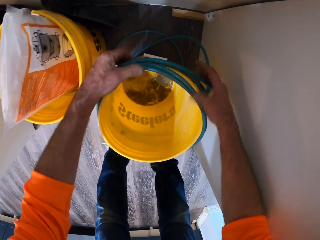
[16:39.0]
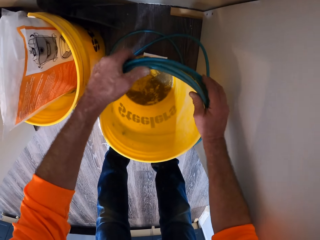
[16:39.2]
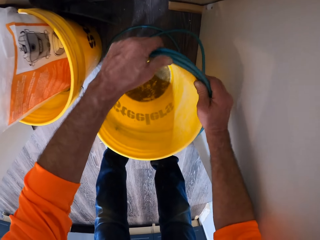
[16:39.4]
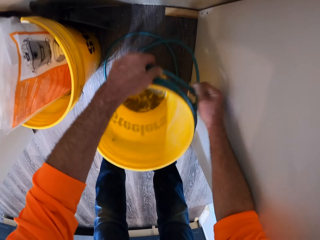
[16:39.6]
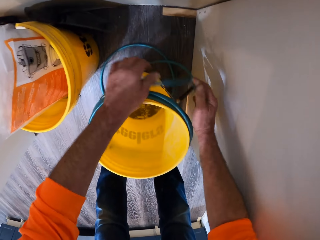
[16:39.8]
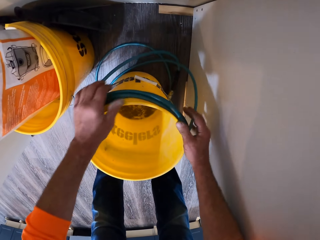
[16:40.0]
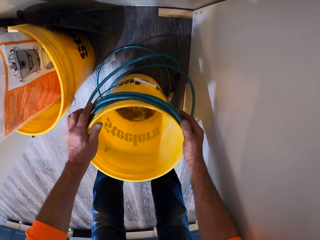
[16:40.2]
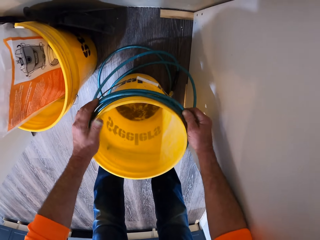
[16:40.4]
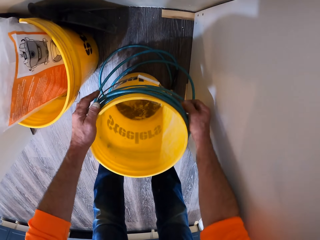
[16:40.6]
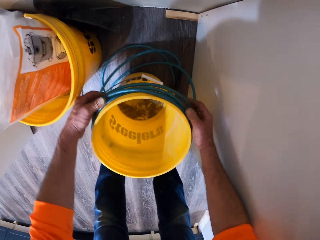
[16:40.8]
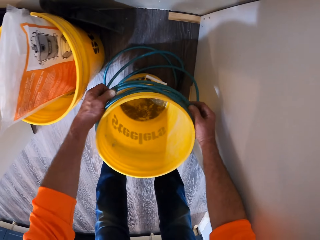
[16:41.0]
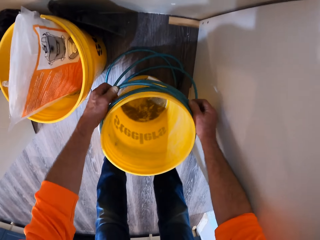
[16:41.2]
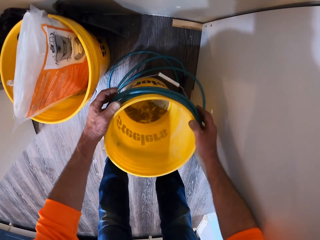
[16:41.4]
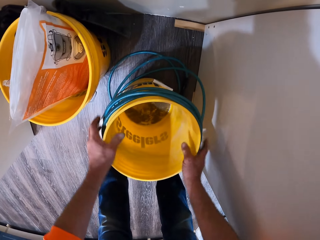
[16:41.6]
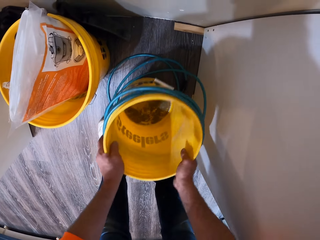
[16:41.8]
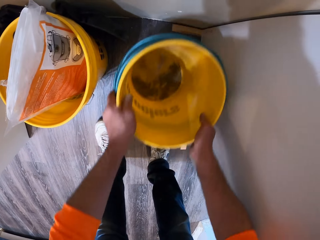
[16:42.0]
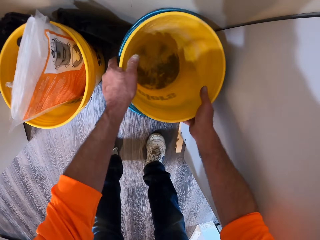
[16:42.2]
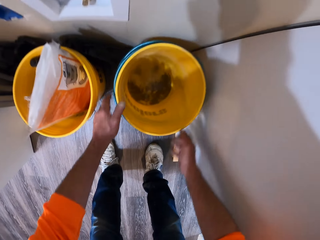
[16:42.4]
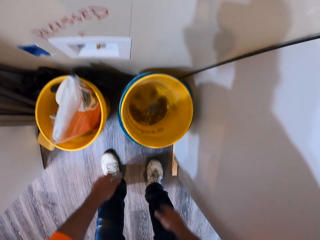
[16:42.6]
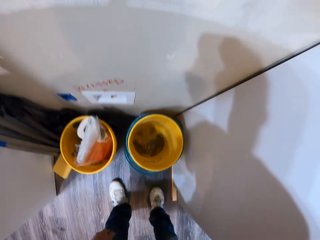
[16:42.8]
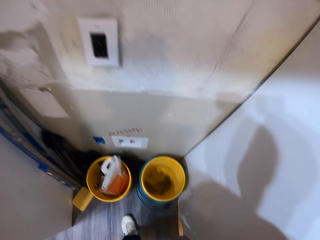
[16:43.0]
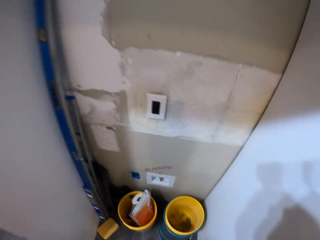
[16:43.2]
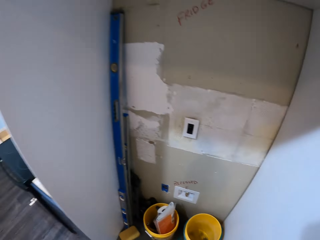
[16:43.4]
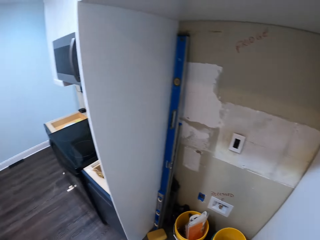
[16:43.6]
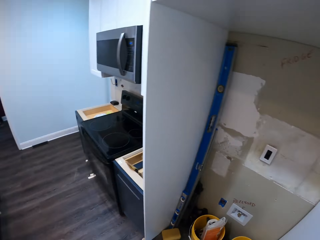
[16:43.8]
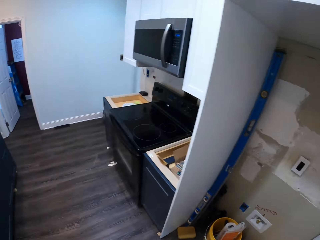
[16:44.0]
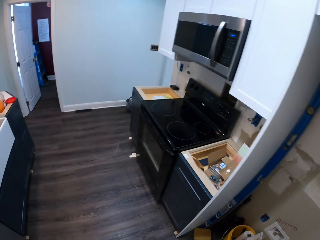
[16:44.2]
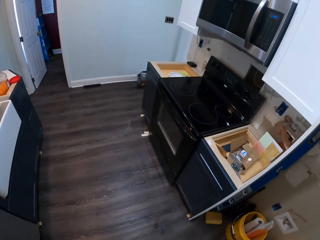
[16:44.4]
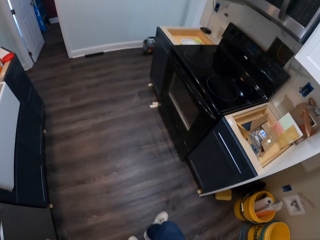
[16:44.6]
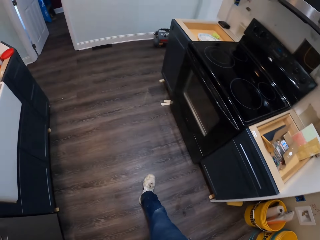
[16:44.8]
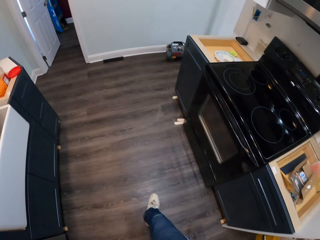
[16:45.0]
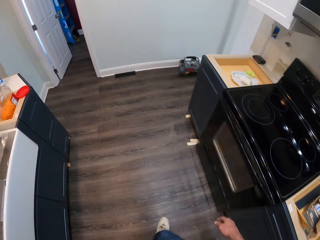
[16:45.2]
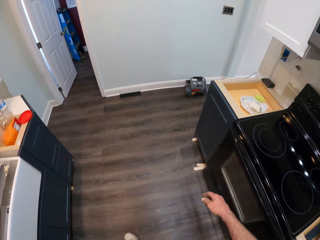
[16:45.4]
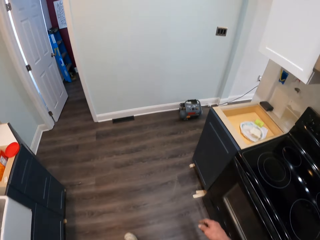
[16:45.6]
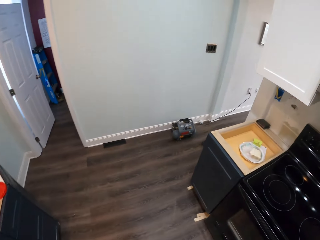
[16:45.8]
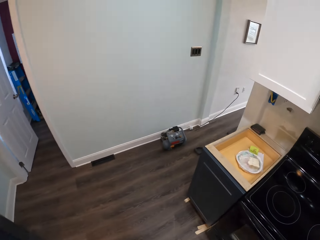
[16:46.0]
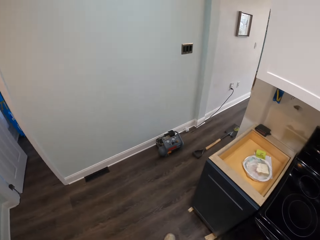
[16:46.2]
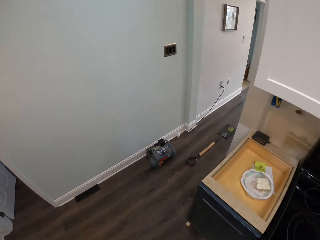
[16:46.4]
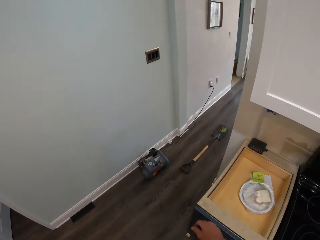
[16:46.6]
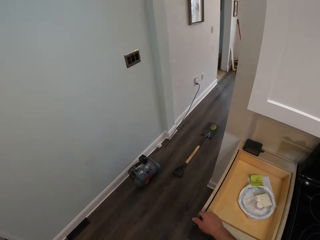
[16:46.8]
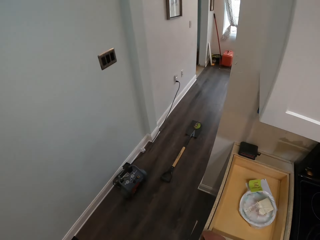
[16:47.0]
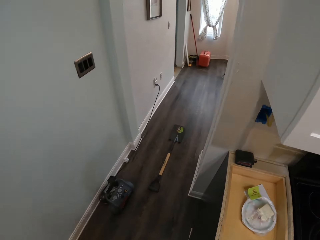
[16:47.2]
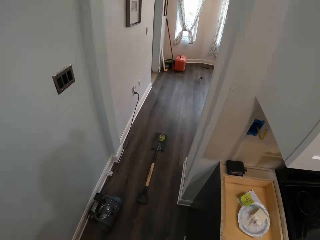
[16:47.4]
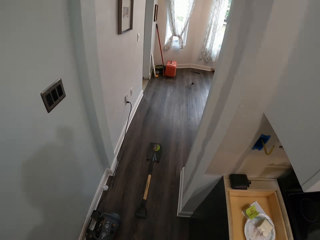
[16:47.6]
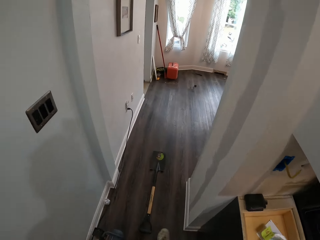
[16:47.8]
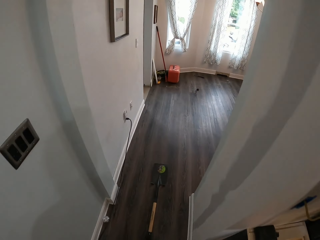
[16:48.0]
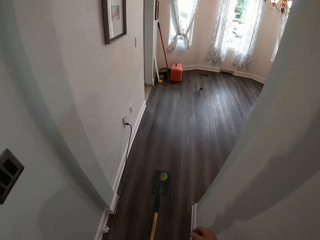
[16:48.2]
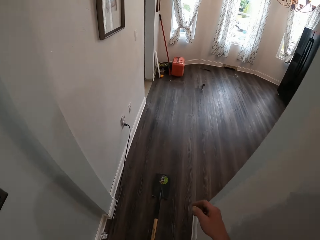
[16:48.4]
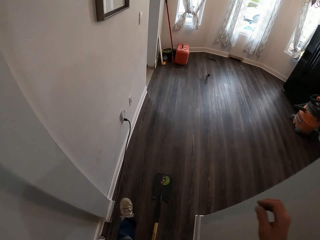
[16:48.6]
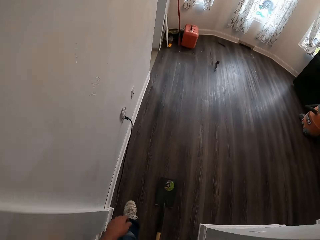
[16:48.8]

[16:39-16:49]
The camera wearer moves a bucket. They get up and walk around a kitchen.

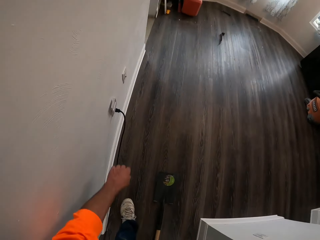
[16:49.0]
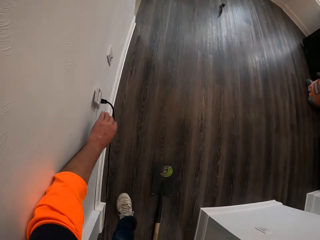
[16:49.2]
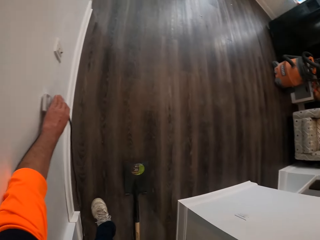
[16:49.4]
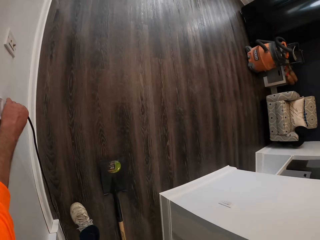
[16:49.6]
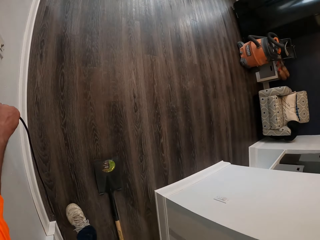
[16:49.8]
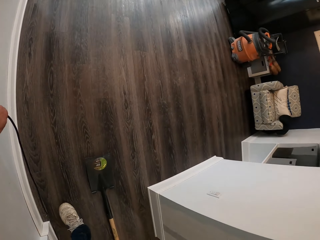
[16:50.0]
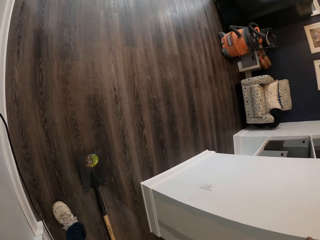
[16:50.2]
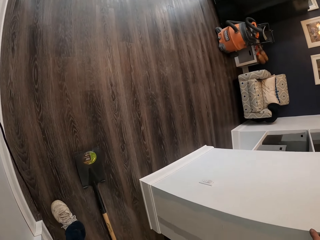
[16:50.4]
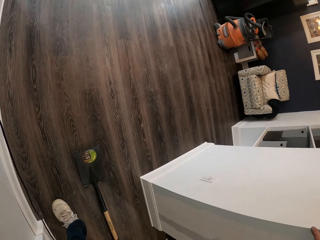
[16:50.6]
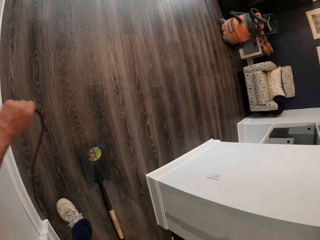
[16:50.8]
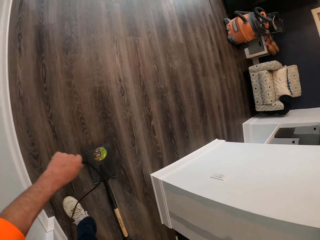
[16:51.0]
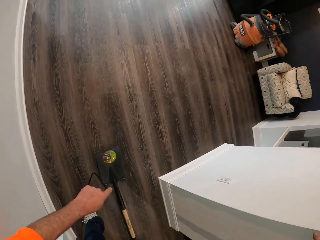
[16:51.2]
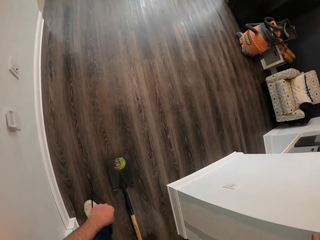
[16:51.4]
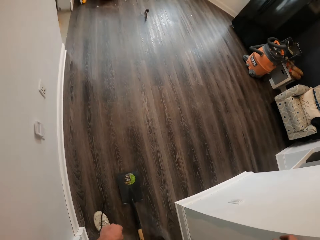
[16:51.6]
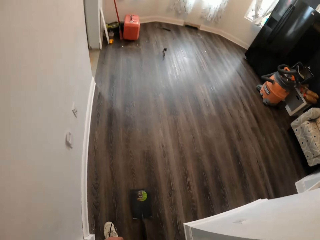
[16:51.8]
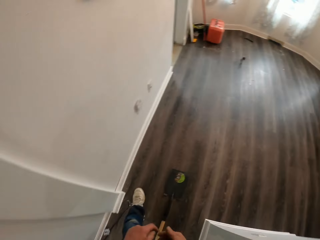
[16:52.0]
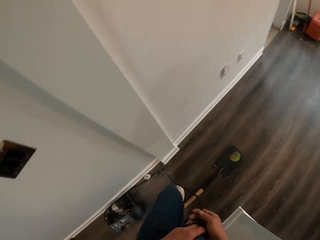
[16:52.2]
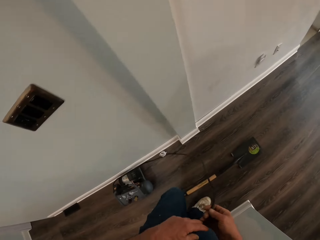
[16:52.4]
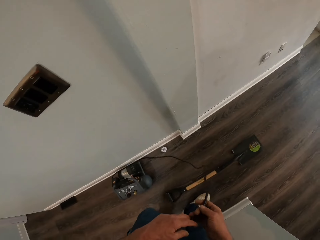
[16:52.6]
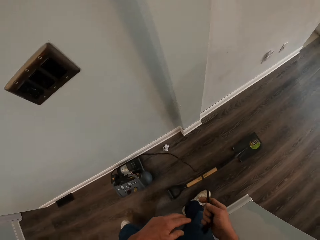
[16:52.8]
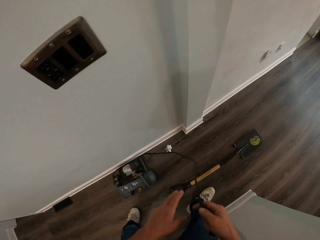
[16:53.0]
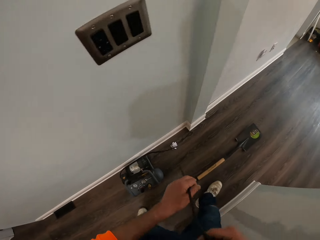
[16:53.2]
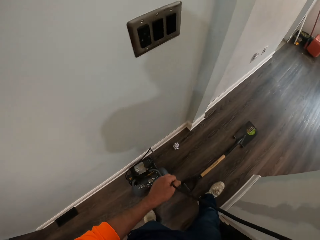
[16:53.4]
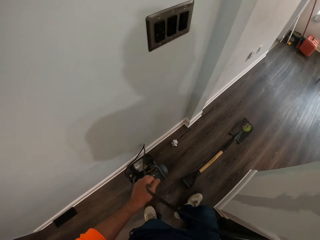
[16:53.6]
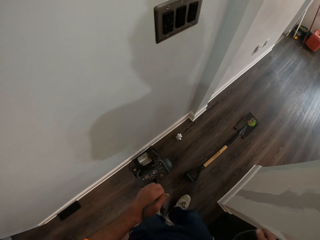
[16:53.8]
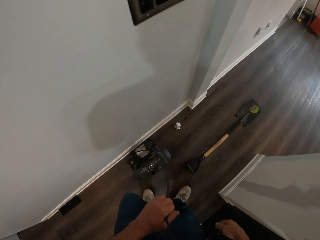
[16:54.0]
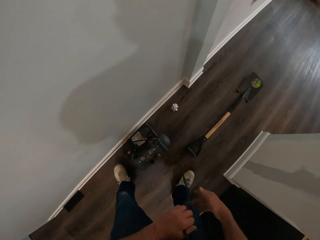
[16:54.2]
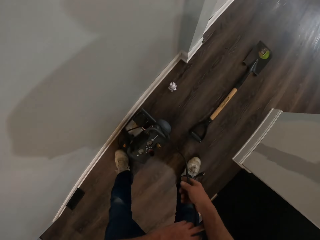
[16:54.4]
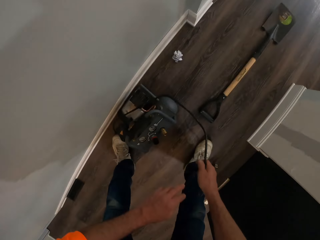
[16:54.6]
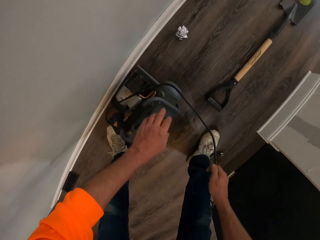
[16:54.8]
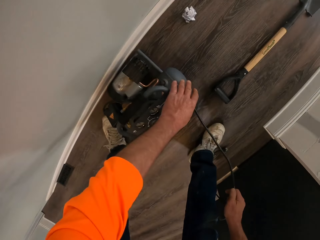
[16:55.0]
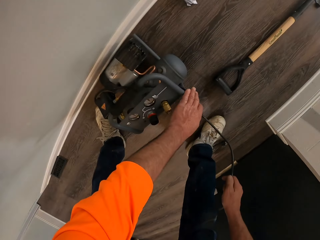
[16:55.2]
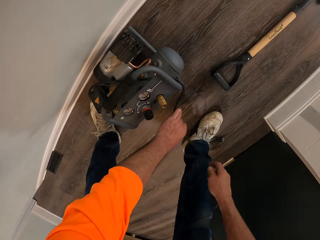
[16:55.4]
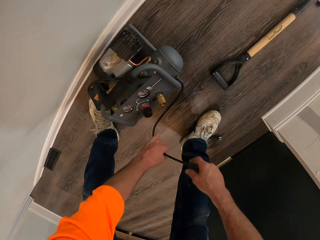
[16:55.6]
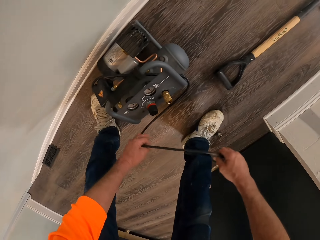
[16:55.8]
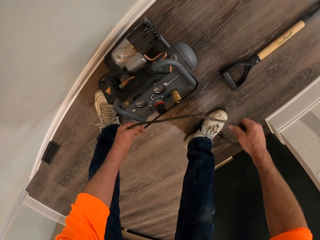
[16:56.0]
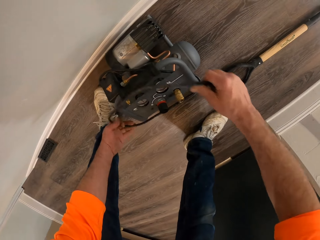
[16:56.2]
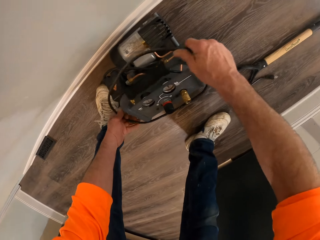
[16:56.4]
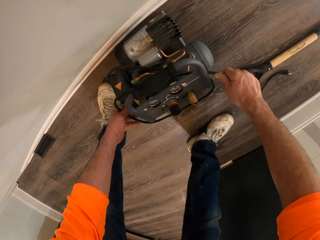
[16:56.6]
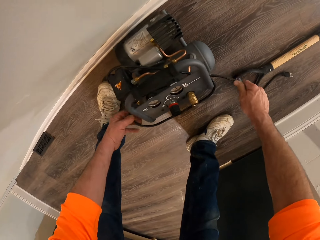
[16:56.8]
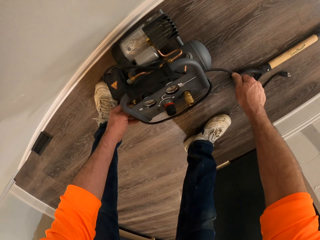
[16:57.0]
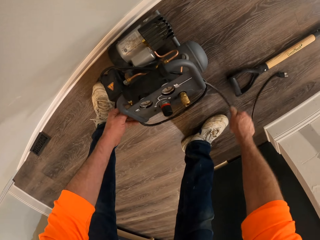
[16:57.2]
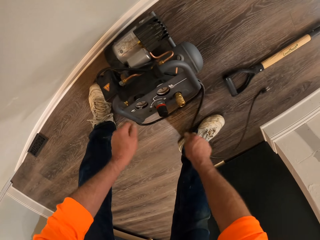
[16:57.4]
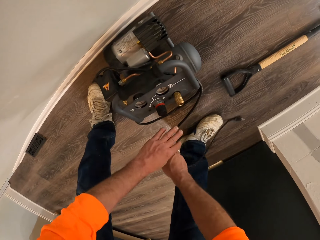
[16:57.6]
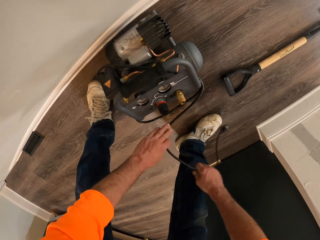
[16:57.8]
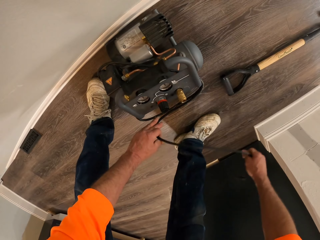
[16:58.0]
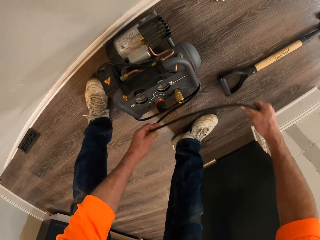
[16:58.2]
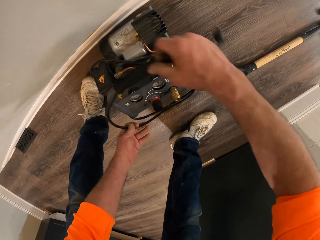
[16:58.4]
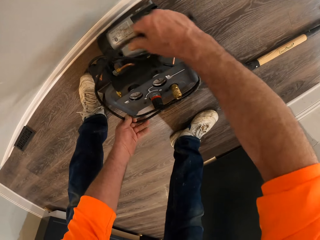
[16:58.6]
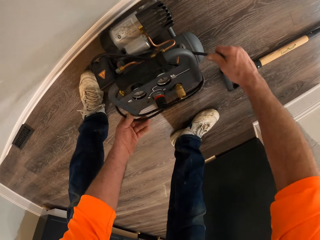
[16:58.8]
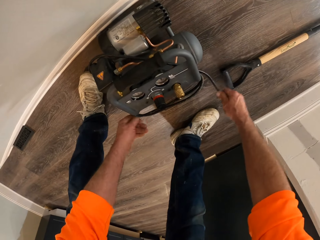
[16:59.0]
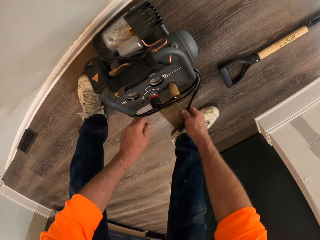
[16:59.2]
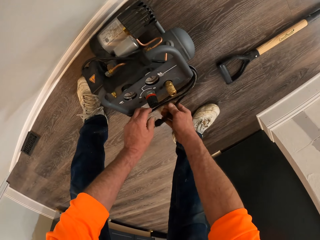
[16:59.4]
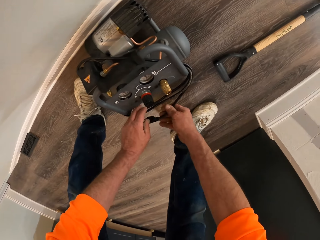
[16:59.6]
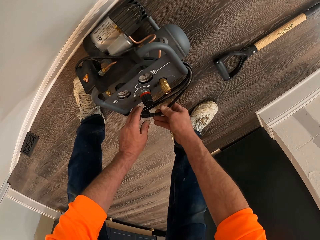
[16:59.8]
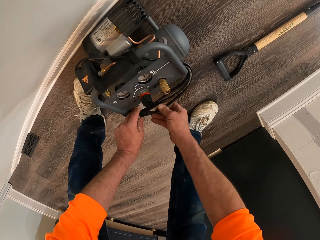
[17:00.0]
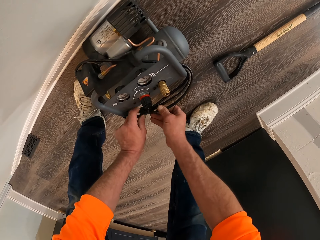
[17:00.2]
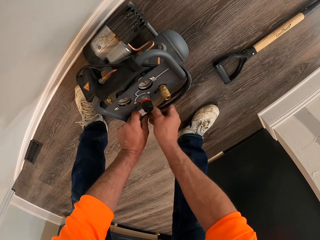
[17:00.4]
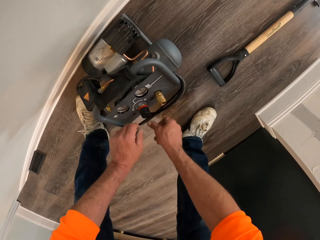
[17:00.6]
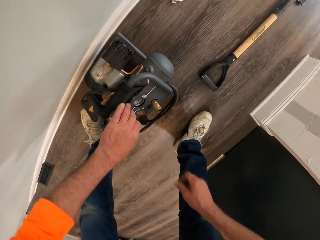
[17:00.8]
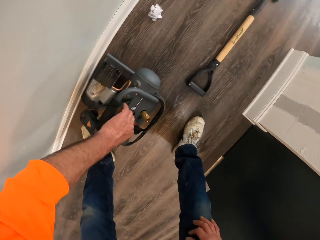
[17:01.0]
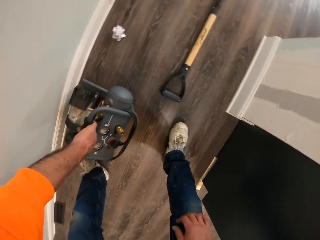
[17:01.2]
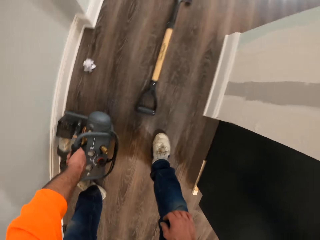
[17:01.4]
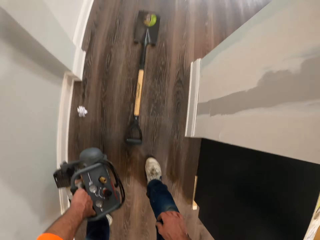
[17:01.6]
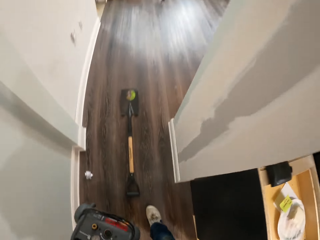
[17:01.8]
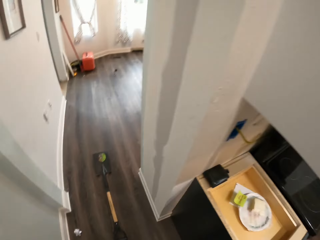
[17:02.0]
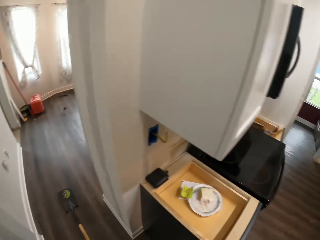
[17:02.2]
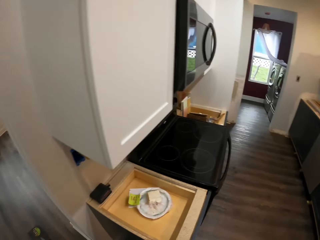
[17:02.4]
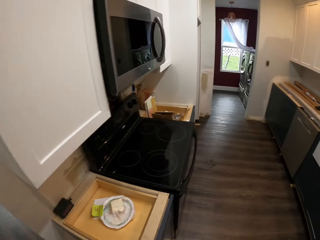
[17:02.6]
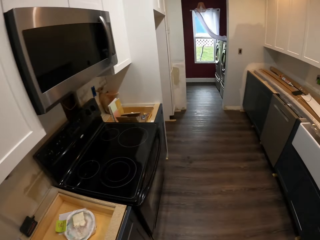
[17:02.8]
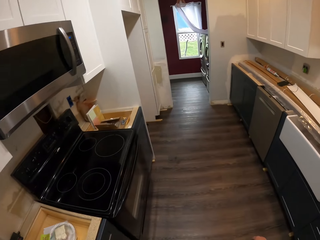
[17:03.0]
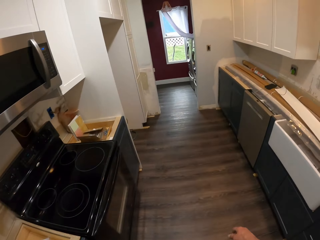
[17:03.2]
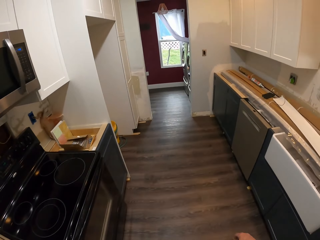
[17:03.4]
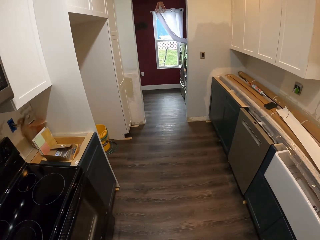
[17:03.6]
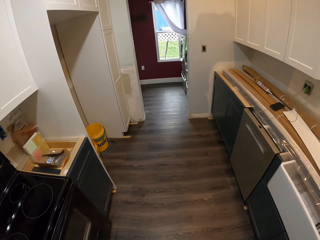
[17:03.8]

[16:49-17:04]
The camera wearer unplugs an air compressor from the socket with his left hand. He steps back along in a room. He rolls a cable around a generator. He ties the wire round the air compressor. He lifts up the air compressor from the floor with his left hand. He walks around a kitchen.
